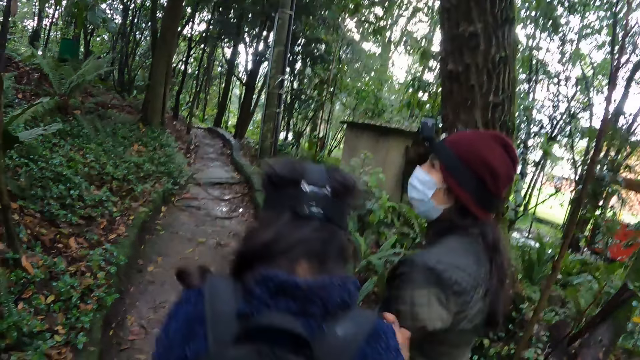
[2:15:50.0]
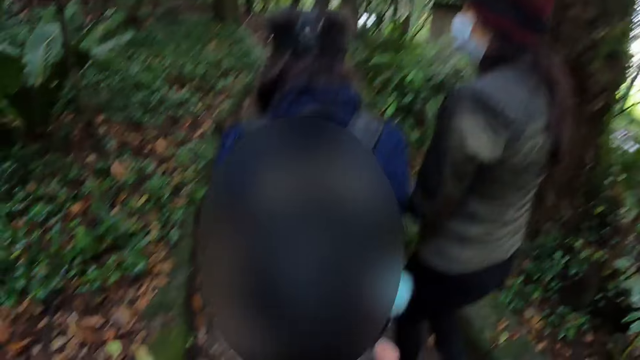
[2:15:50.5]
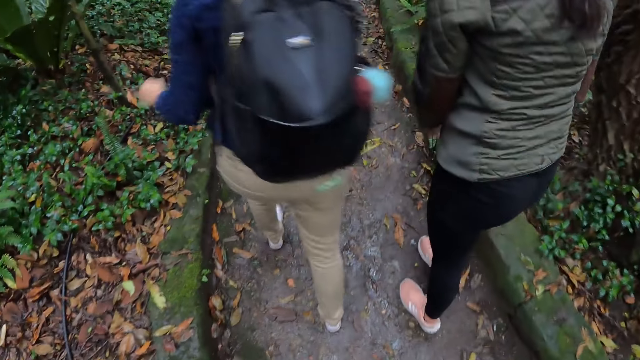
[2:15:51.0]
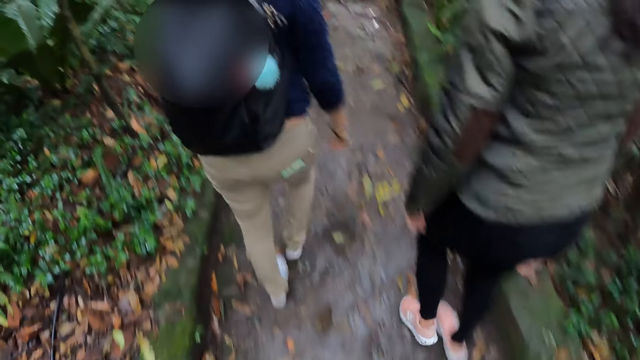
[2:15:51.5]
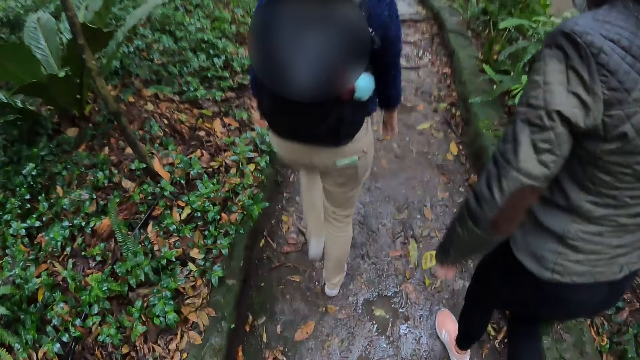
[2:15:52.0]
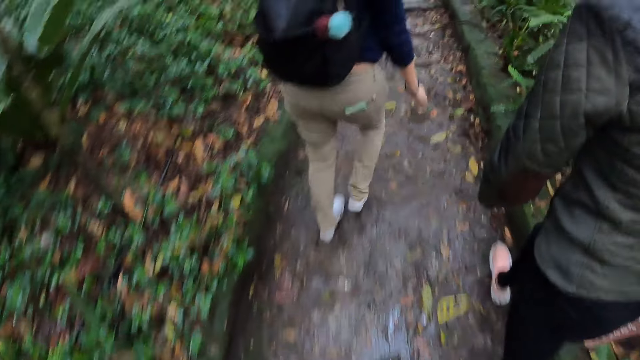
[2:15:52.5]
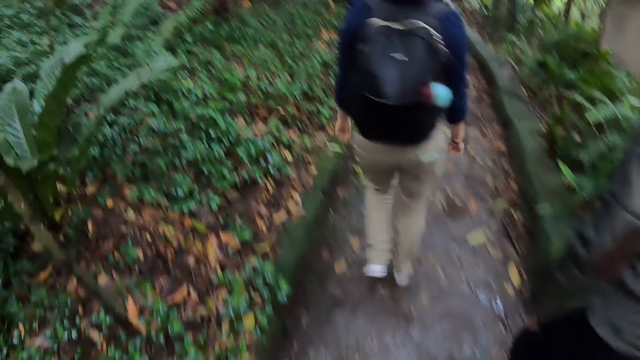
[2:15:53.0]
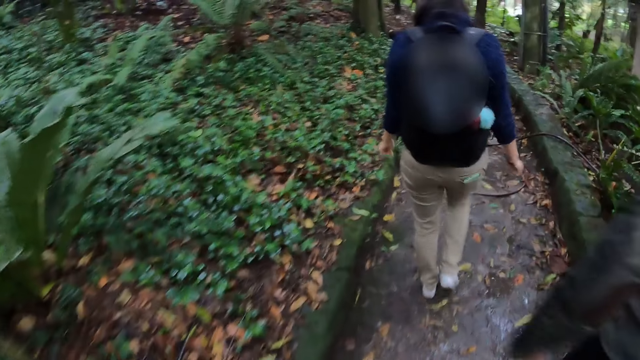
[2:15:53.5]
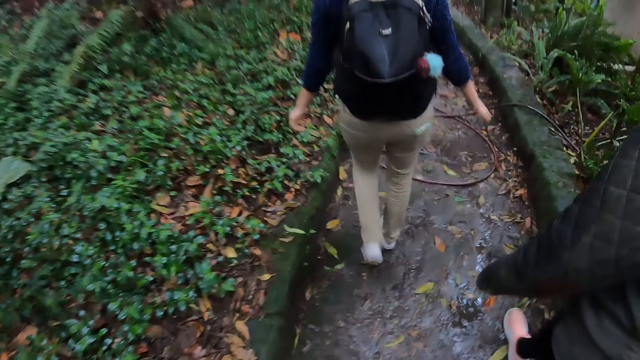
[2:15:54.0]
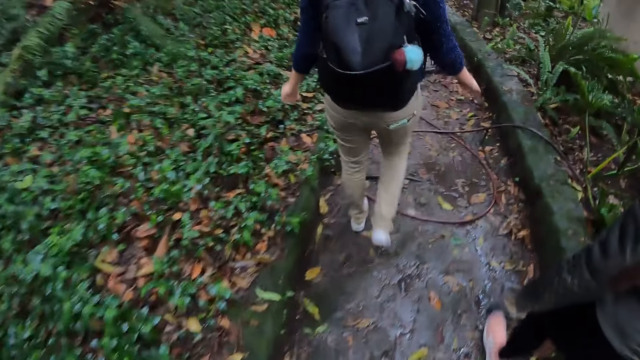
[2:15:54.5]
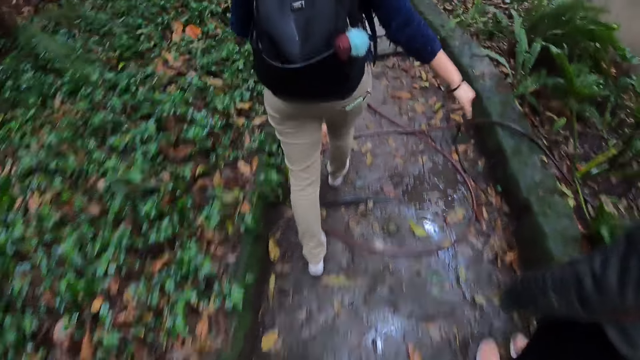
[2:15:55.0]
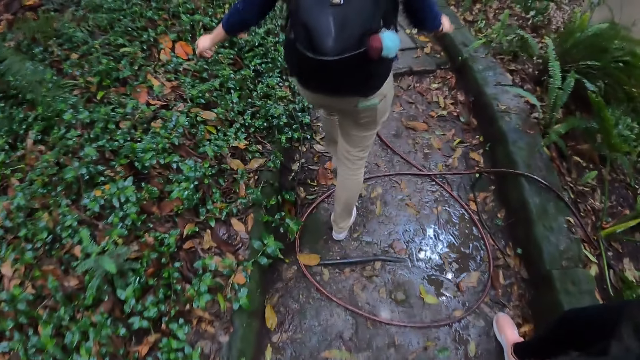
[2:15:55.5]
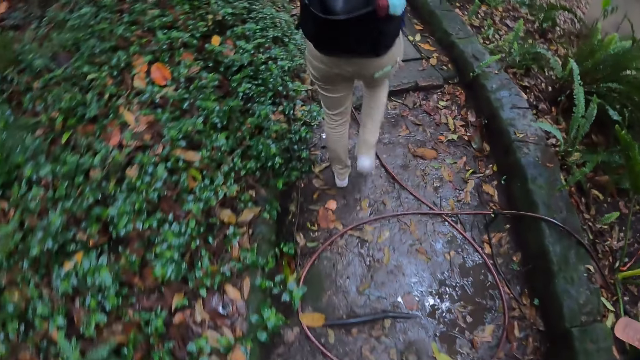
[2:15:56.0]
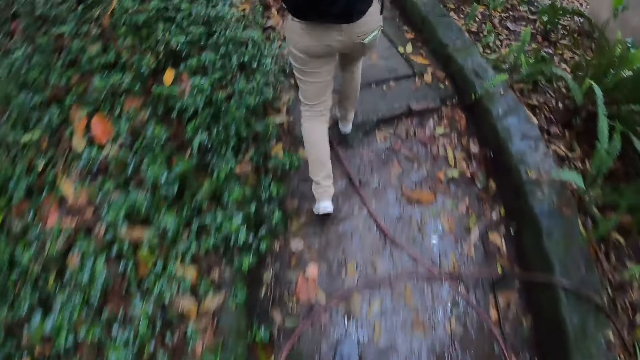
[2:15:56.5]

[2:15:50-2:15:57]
A person walks around. The camera wearer walks around.

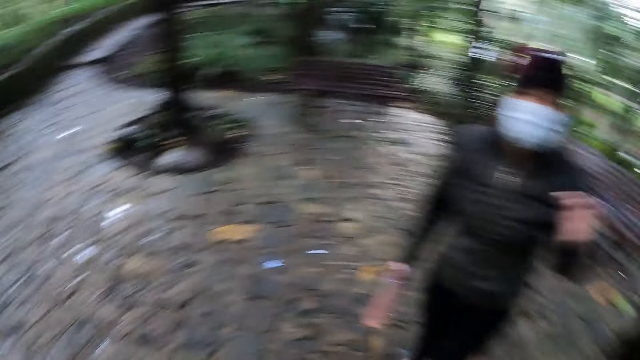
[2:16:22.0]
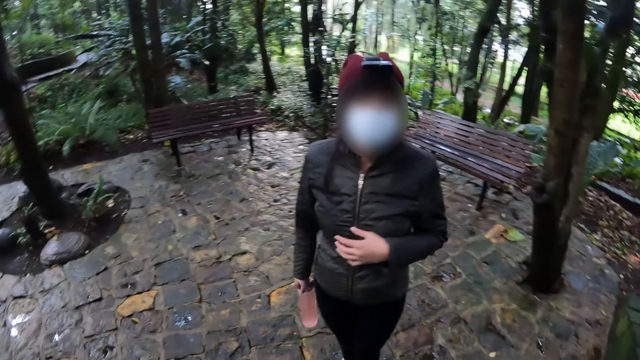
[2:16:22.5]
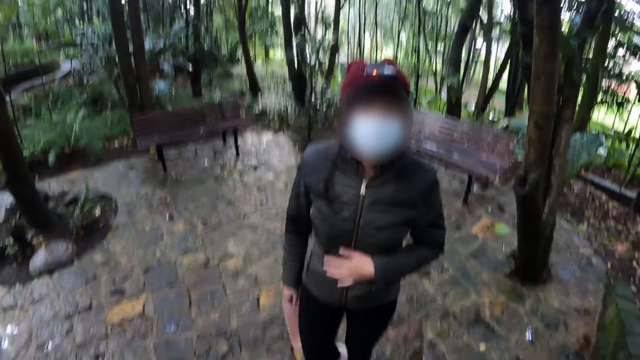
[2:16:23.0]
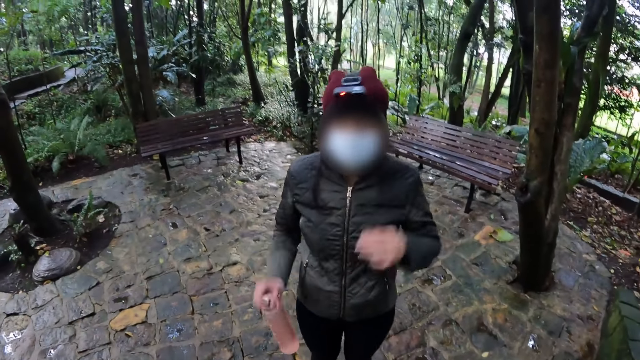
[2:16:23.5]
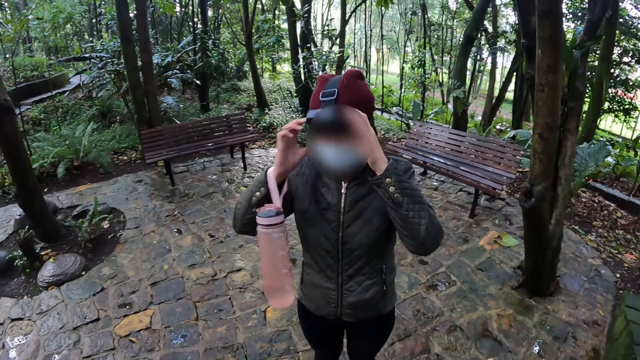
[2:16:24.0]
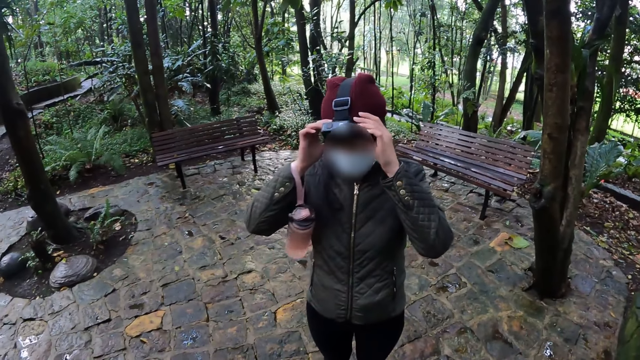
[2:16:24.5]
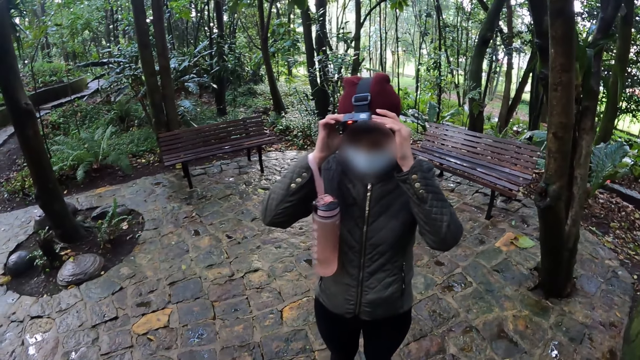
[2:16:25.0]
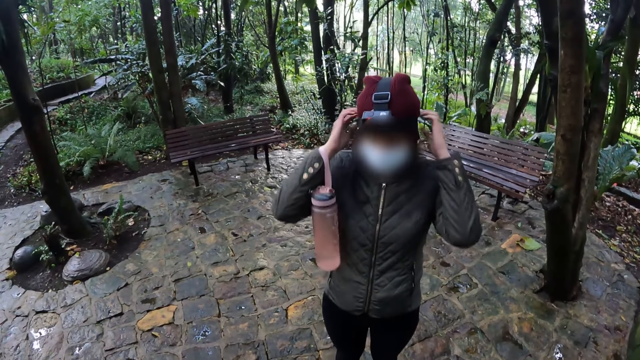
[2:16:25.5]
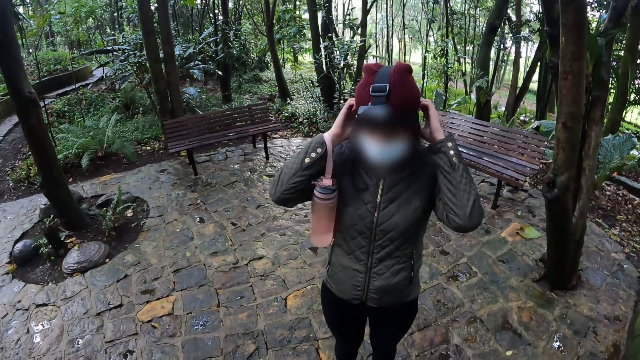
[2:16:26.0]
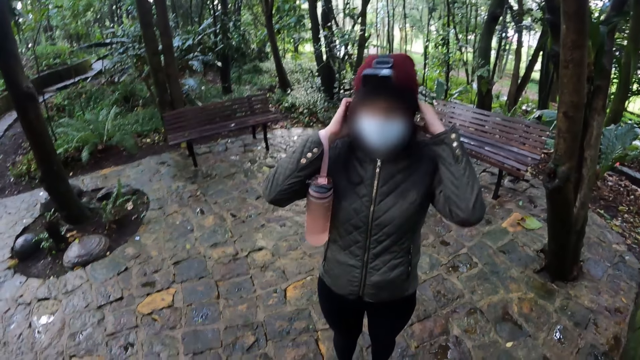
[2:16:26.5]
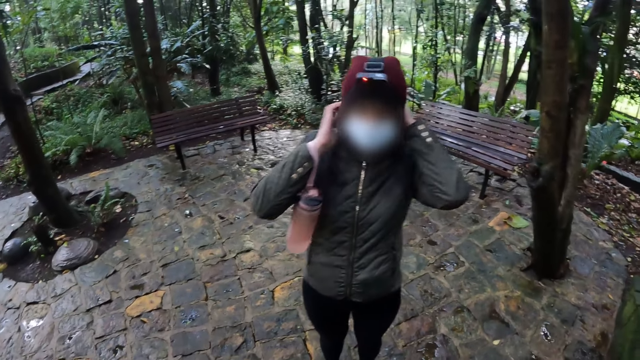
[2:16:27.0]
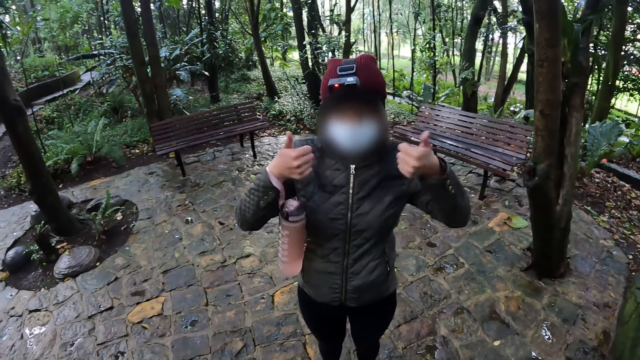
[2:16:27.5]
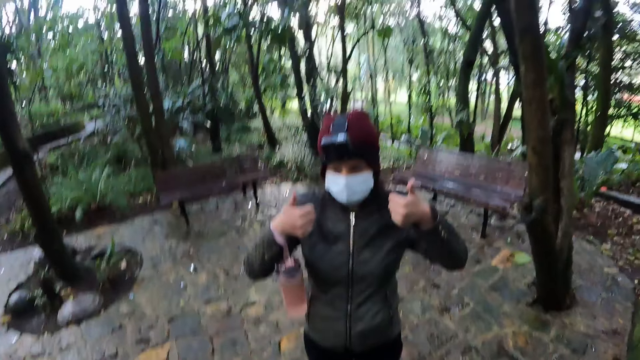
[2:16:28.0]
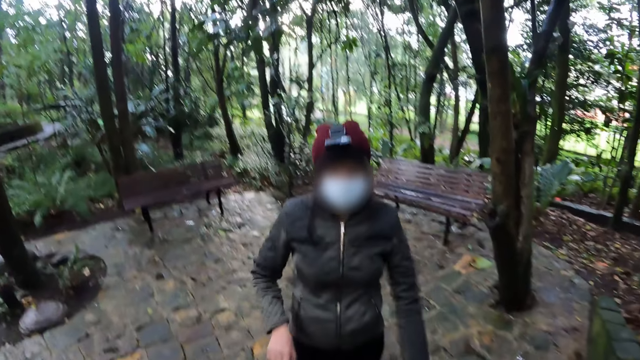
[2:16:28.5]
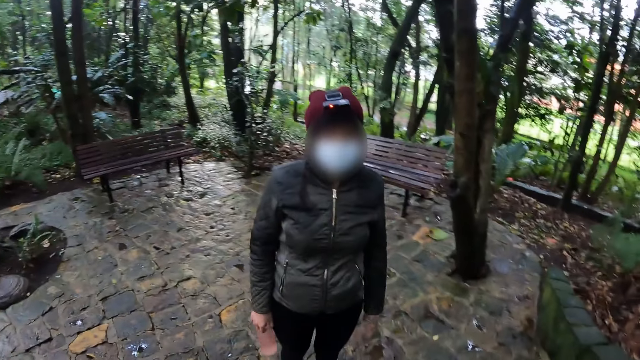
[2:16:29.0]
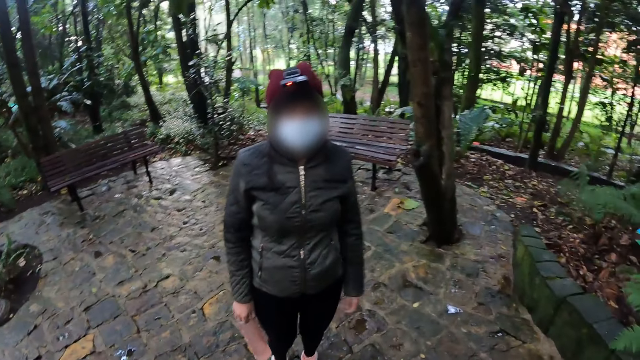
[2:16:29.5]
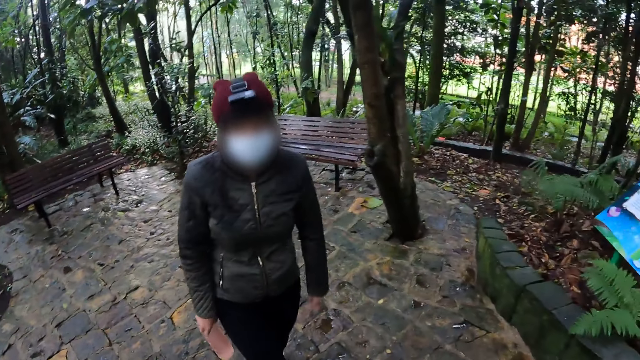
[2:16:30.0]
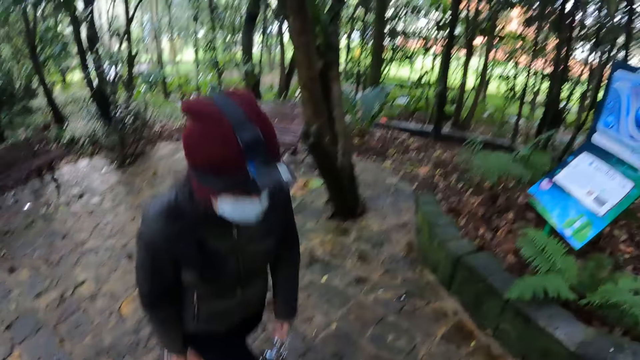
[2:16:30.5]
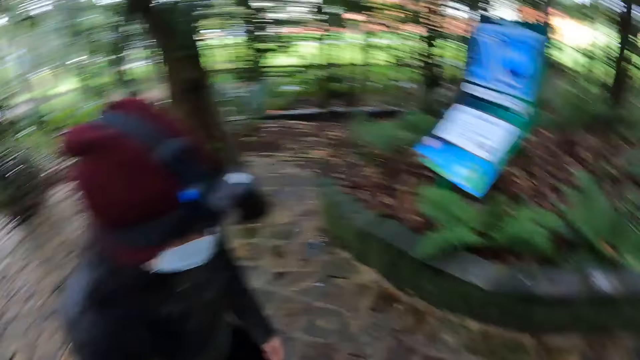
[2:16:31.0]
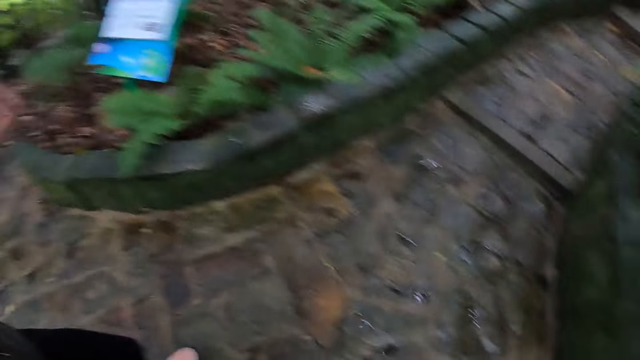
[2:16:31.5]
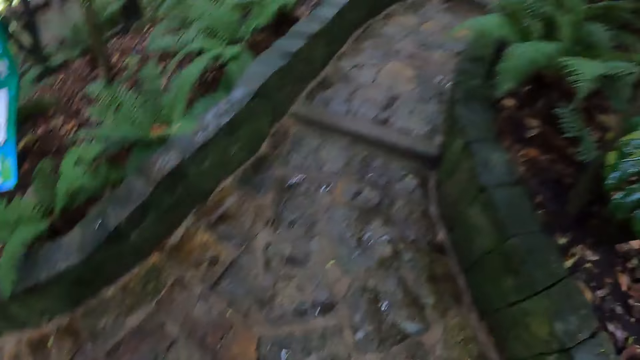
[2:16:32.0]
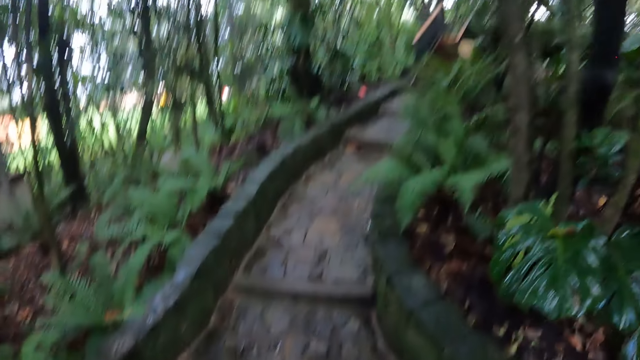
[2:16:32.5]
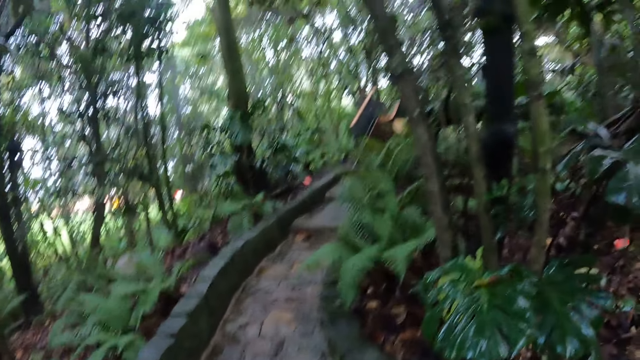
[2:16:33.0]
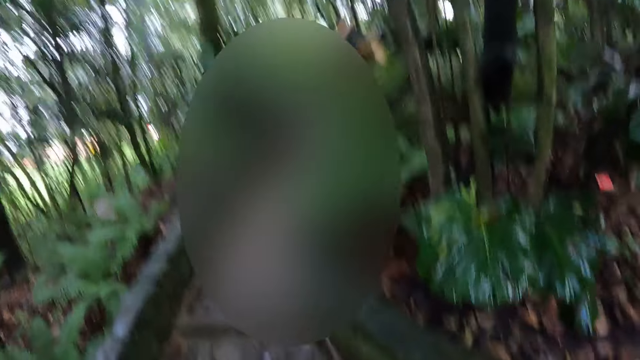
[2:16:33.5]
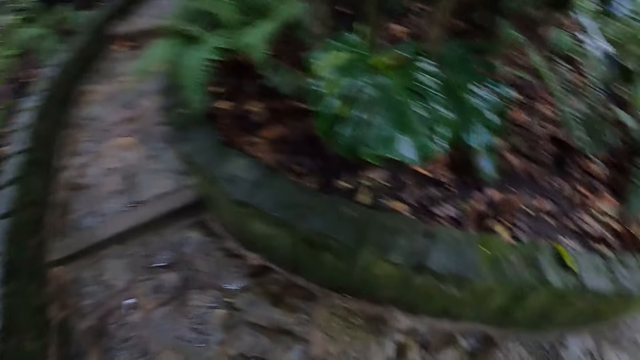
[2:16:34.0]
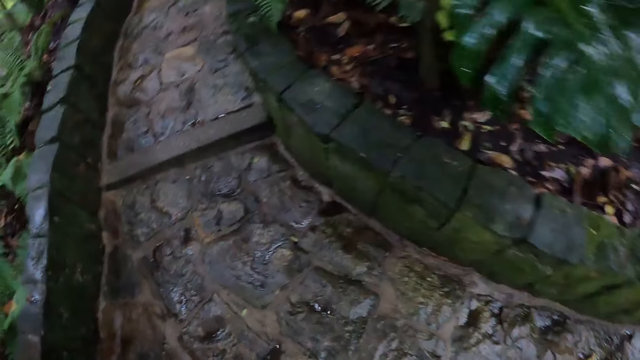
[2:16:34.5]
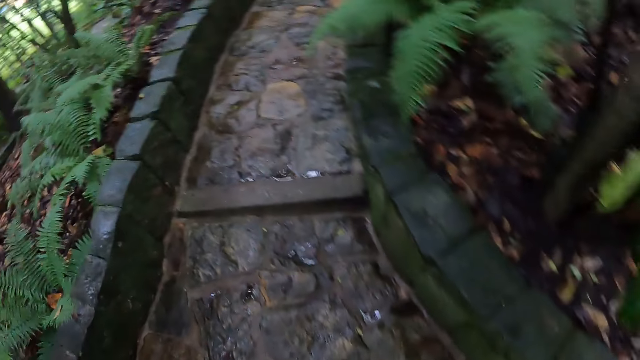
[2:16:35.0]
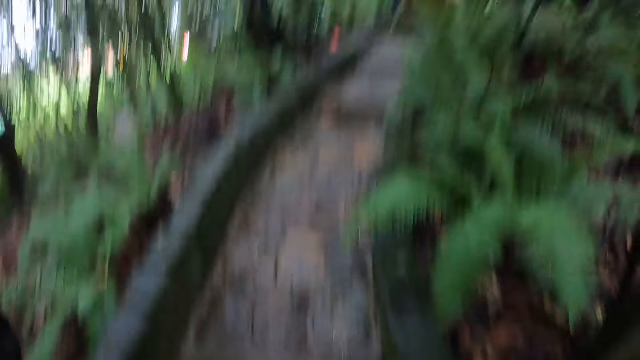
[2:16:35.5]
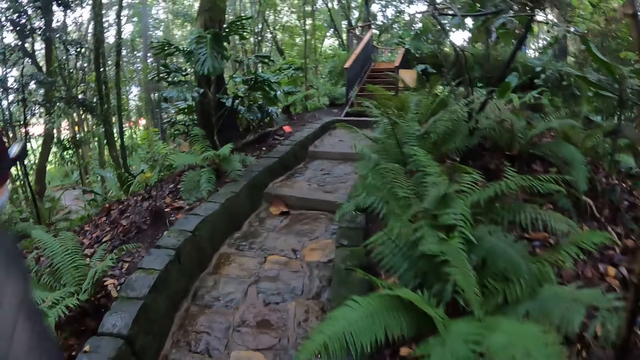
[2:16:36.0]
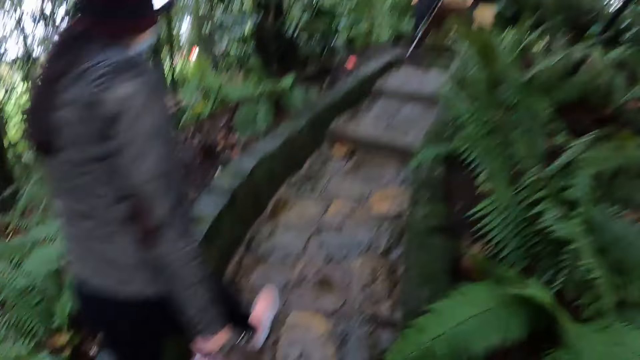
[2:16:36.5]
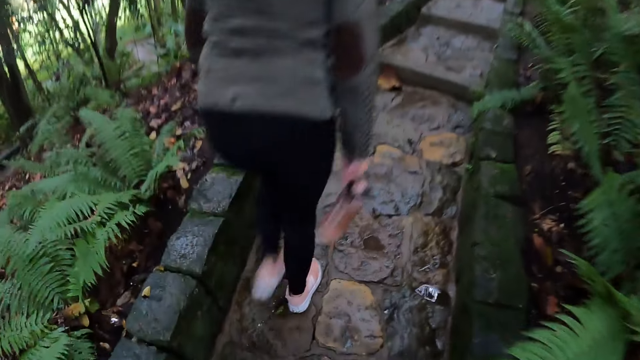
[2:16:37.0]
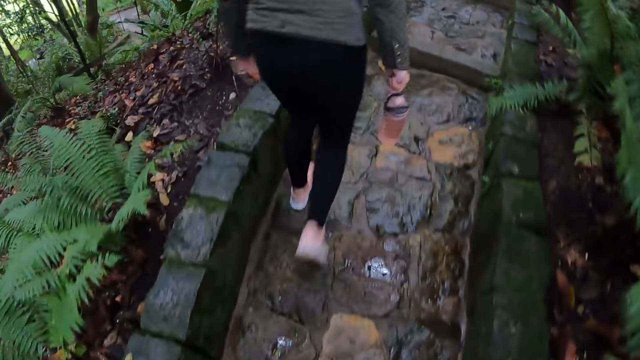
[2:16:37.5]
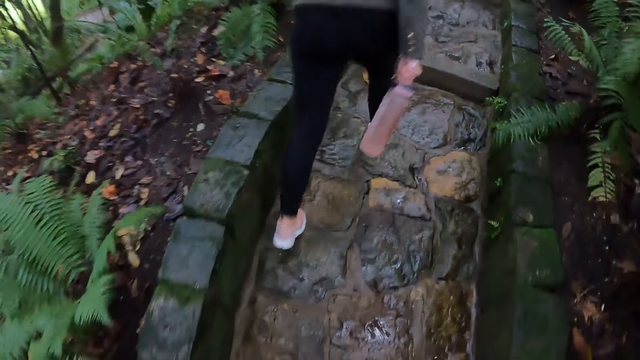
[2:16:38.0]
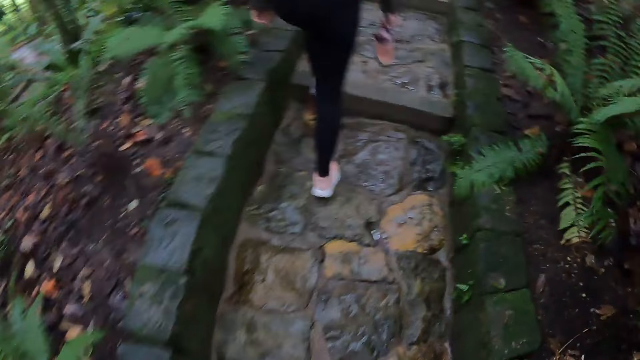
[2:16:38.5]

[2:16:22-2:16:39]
The camera wearer looks at a woman. The woman adjusts her head camera with both hands. The woman does a thumbs up with both hands. The woman moves the hand. The woman walks around. The camera wearer walks through a paved ground.
